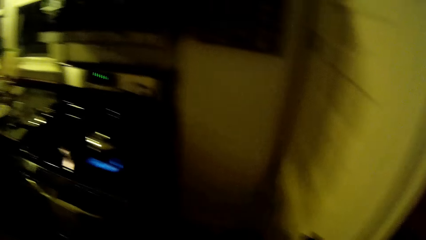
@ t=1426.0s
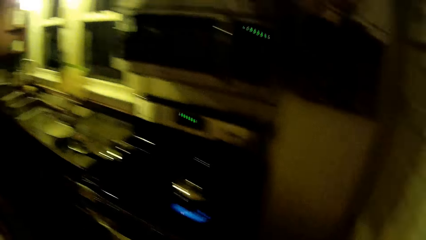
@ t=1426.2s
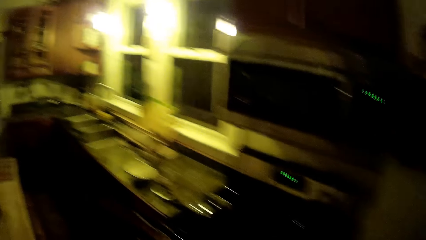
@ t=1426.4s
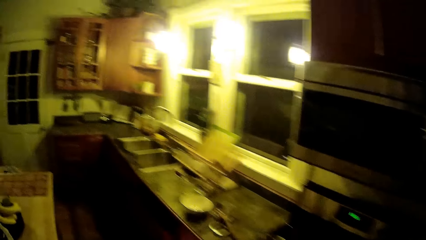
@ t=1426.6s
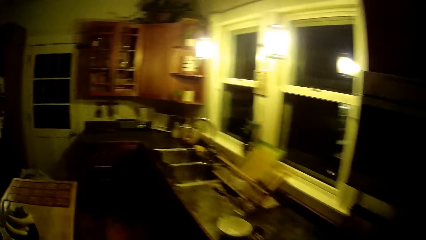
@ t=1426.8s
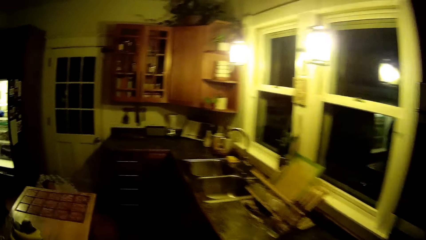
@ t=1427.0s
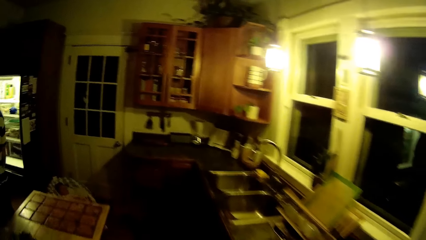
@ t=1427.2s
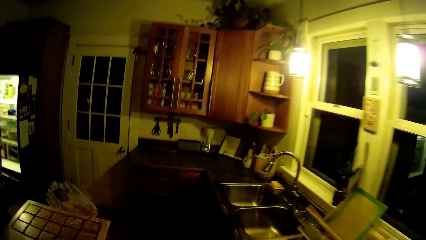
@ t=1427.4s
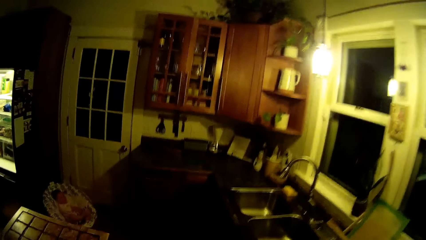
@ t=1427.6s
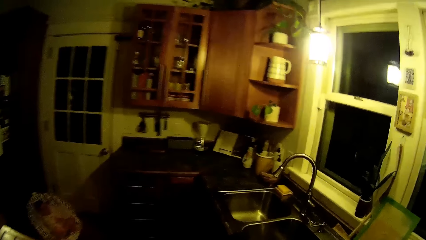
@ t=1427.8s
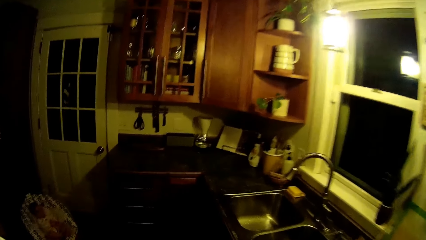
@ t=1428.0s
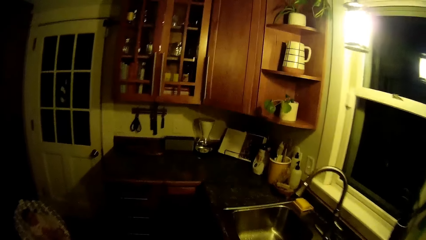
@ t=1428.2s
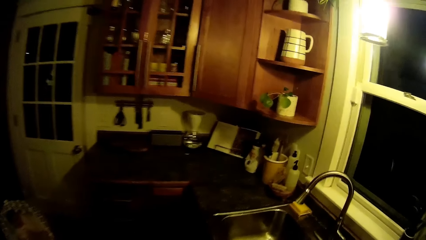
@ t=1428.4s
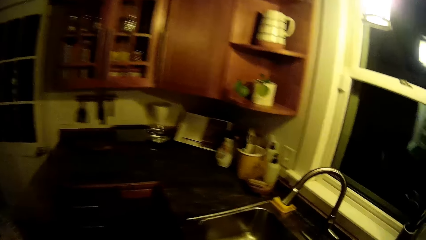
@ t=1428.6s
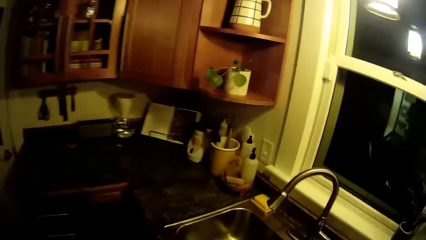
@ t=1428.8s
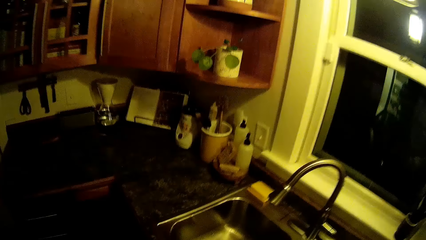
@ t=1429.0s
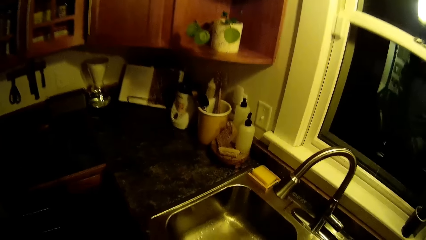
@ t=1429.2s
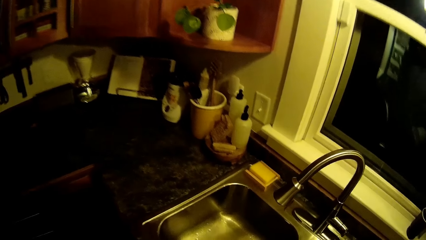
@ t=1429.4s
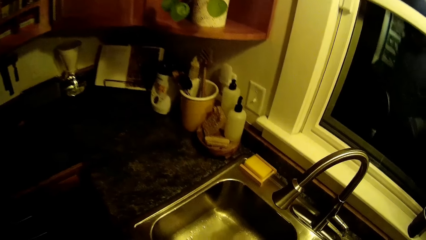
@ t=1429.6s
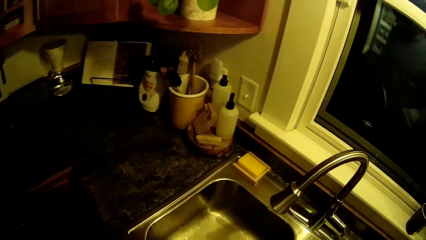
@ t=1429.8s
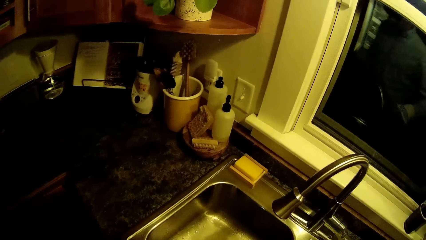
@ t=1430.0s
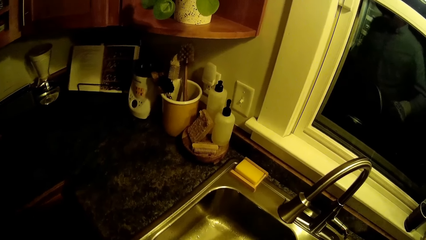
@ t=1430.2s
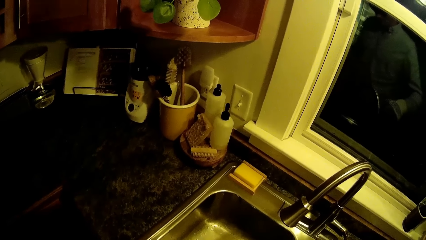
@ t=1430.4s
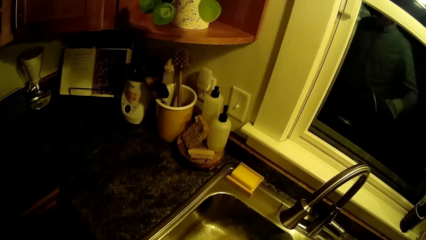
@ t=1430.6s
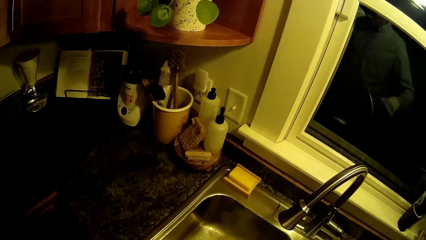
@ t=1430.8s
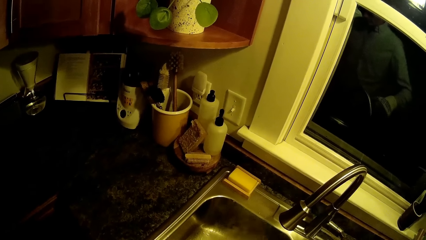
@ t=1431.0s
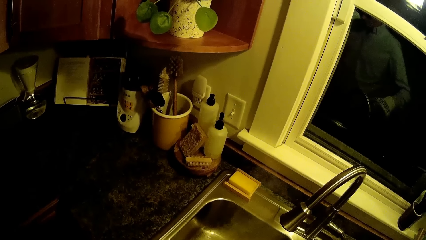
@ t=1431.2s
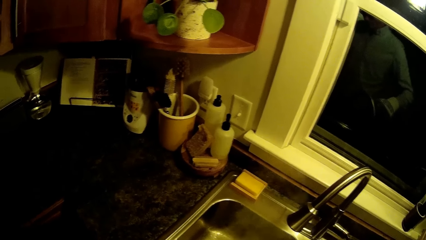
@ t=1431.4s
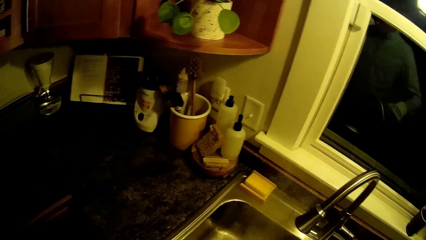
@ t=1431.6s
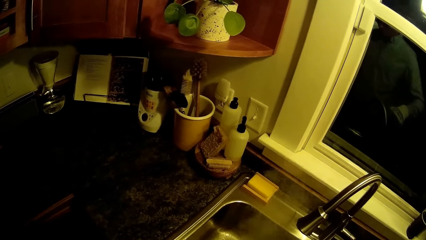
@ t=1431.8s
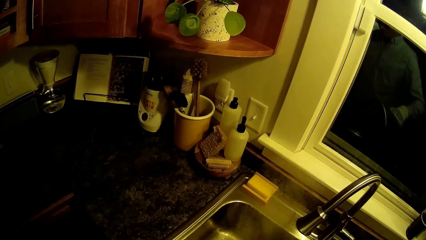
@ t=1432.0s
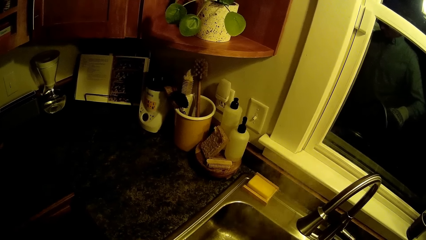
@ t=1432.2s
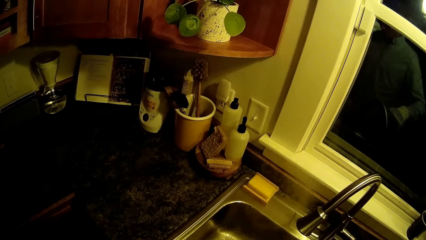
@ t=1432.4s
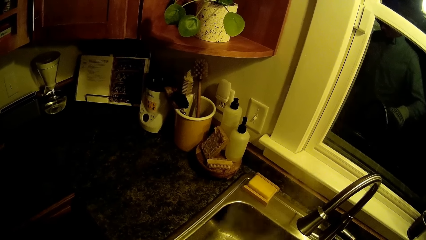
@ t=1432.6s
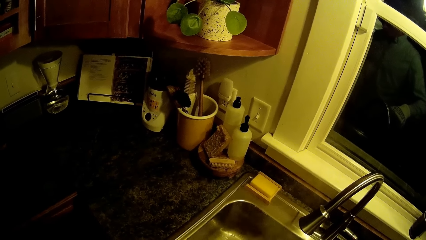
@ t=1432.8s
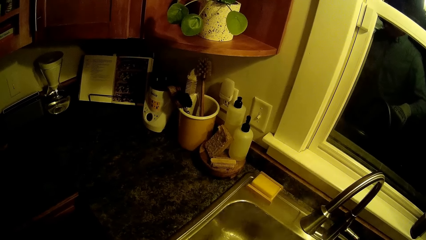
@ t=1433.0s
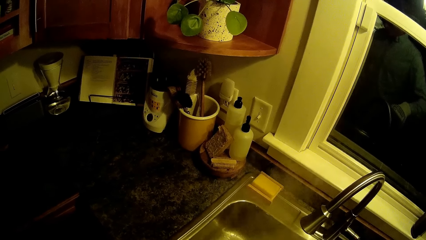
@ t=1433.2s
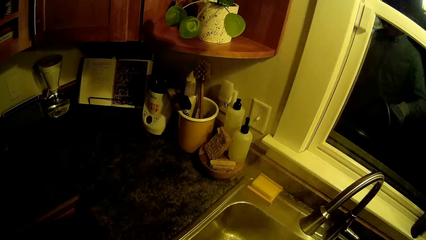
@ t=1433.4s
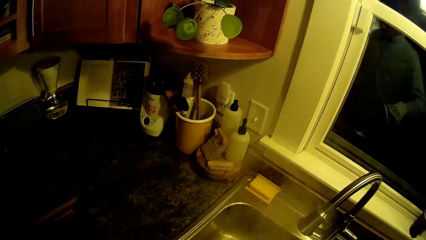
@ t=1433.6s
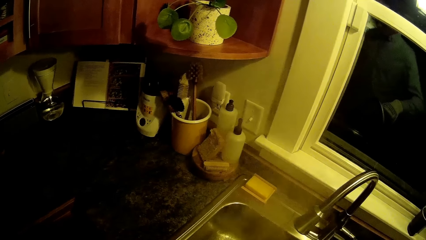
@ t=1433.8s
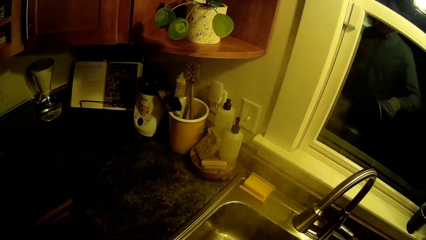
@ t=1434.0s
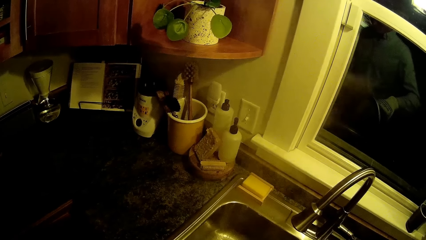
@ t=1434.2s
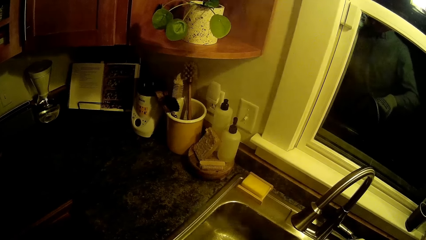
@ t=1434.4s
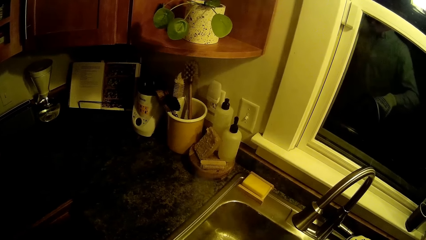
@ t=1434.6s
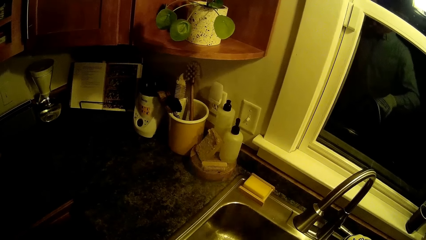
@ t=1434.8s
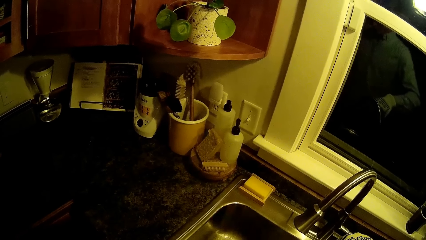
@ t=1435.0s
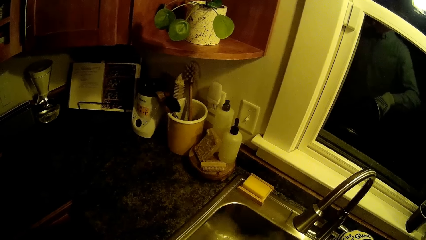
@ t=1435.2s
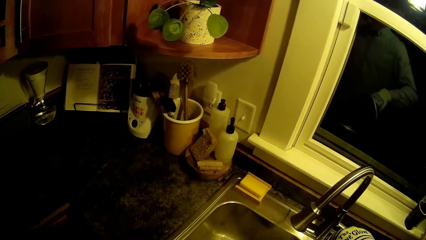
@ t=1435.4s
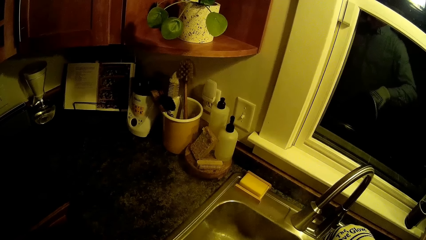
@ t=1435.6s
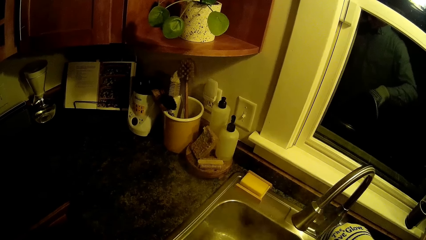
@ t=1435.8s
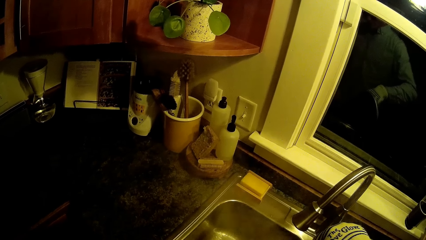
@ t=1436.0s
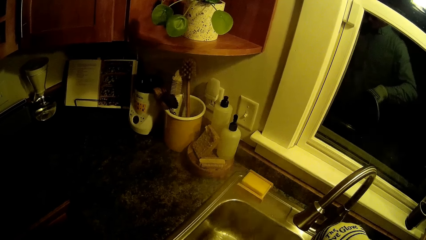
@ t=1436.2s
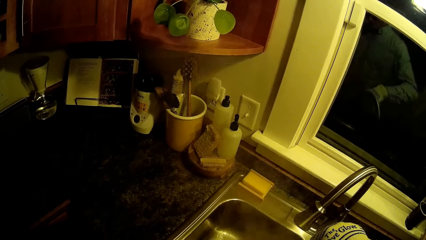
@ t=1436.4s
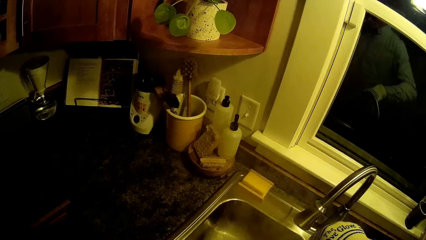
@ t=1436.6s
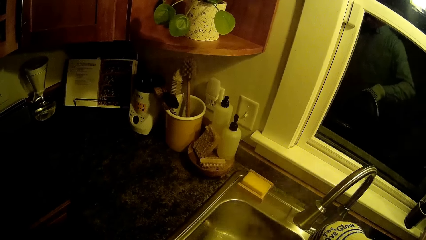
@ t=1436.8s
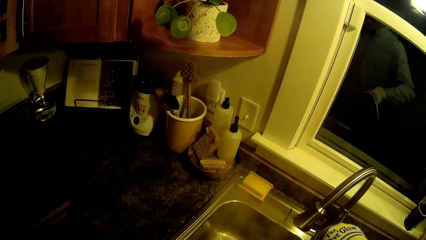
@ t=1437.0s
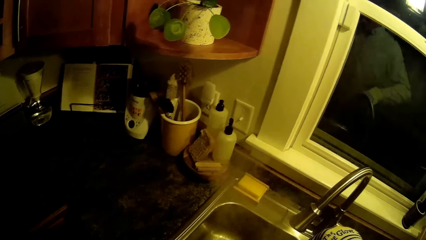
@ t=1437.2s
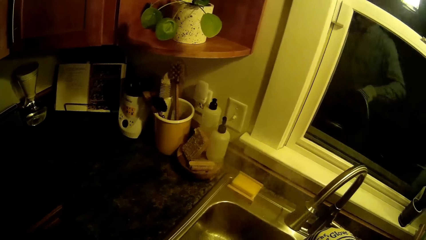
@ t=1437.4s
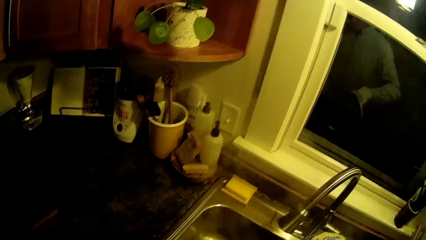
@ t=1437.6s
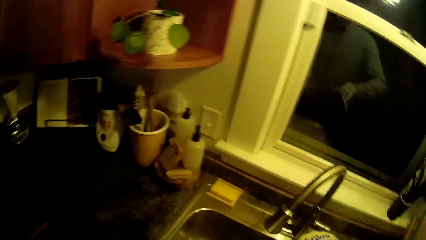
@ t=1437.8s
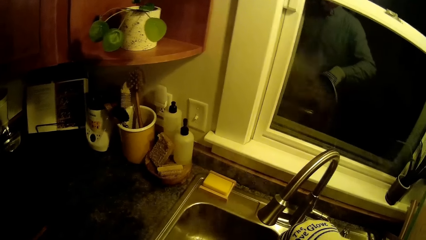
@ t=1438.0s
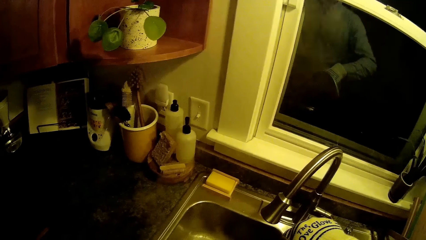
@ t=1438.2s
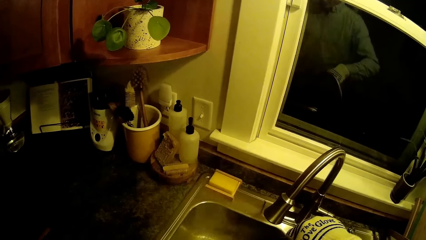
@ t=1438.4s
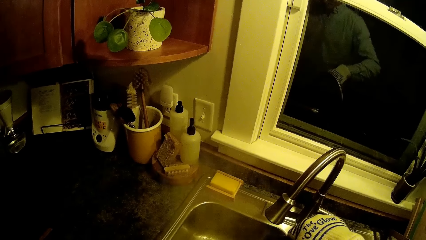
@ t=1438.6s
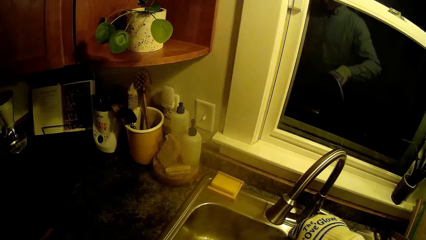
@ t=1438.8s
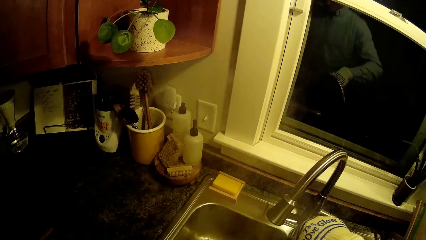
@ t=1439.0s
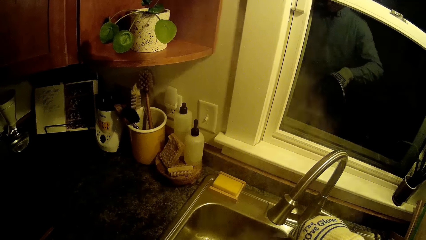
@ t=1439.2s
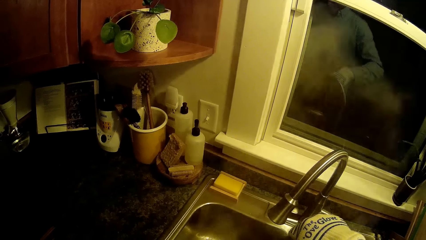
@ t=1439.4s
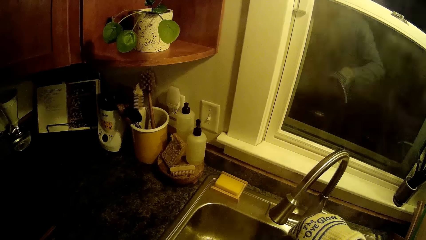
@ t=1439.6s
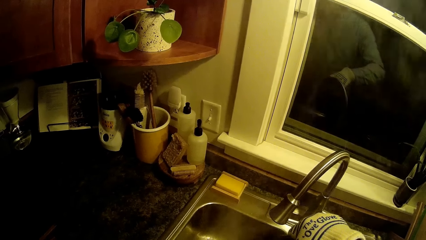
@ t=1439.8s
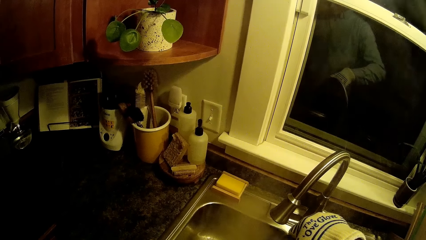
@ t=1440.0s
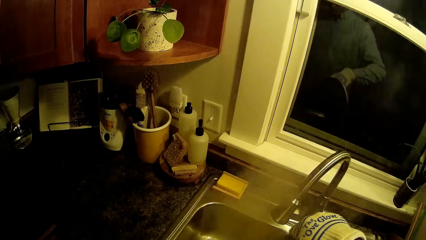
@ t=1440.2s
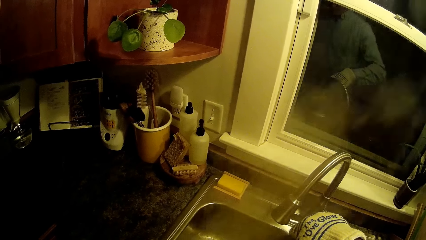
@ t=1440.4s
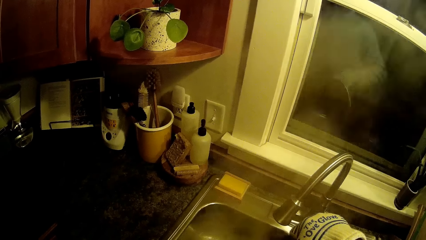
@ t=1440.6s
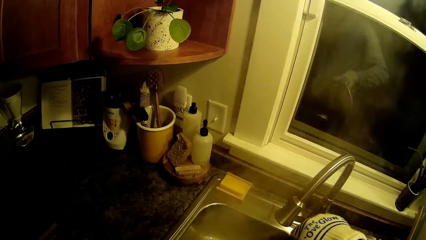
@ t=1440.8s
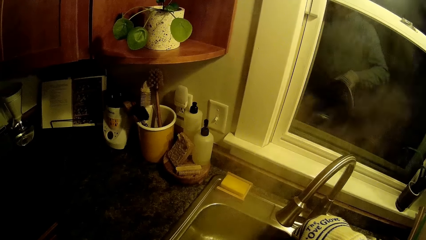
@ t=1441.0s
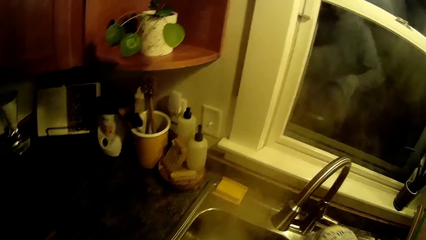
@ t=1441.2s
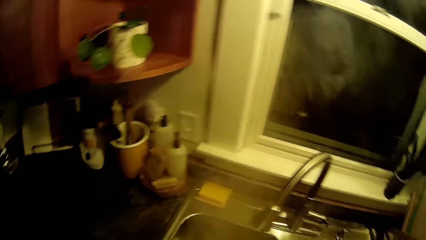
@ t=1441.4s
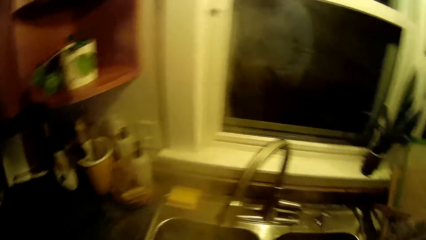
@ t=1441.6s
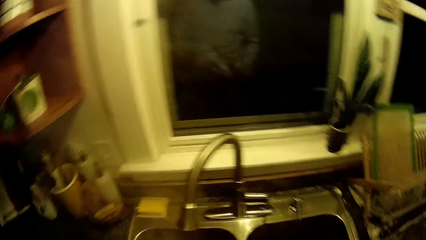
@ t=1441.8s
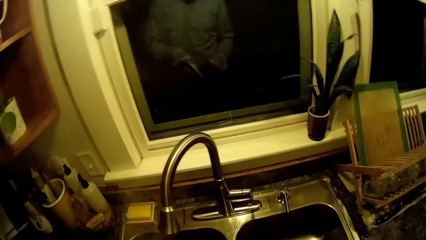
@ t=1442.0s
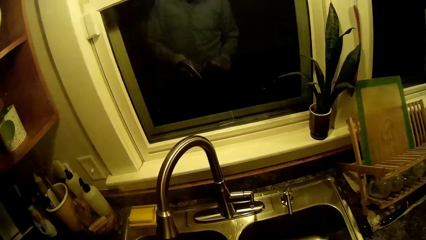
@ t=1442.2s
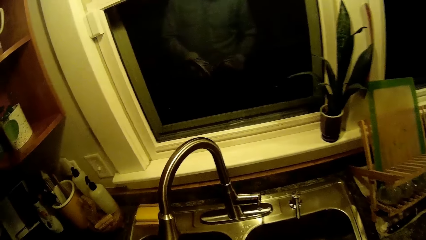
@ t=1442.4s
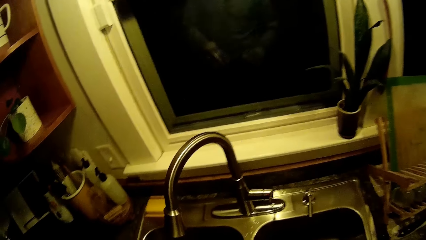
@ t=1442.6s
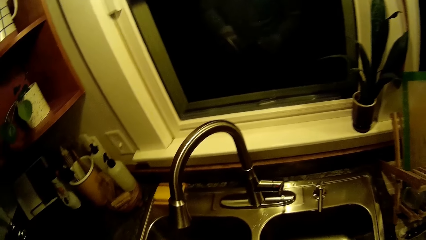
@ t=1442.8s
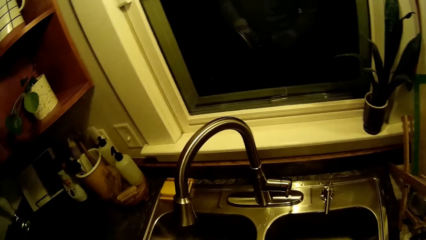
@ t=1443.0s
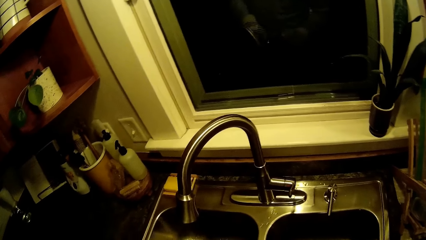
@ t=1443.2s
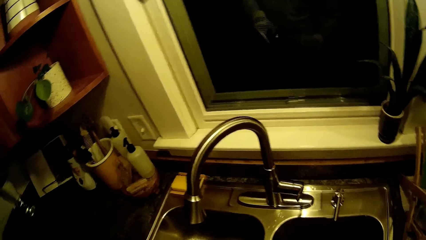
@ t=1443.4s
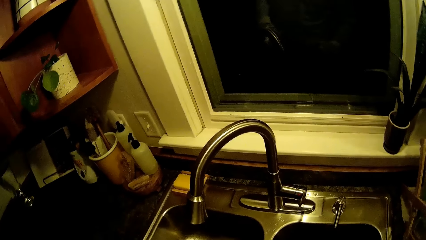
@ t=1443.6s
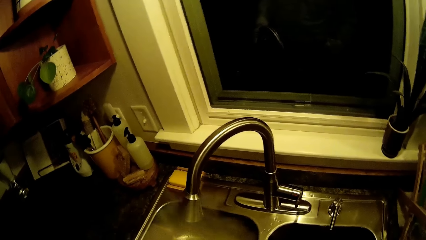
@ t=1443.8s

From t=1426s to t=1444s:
The camera wearer walks towards the sink. They drain water into the sink.
